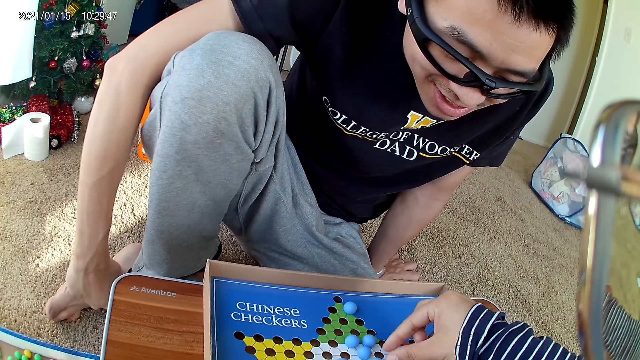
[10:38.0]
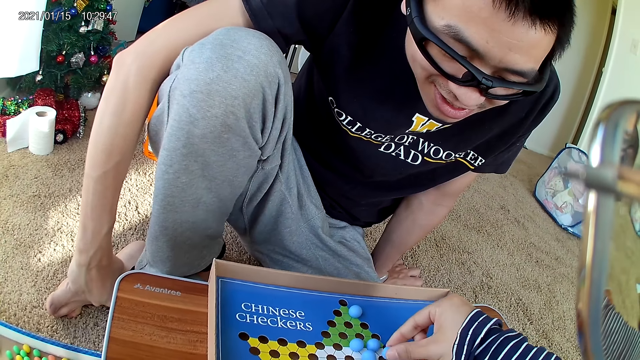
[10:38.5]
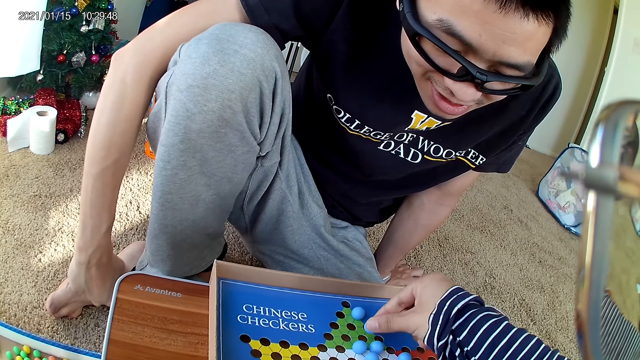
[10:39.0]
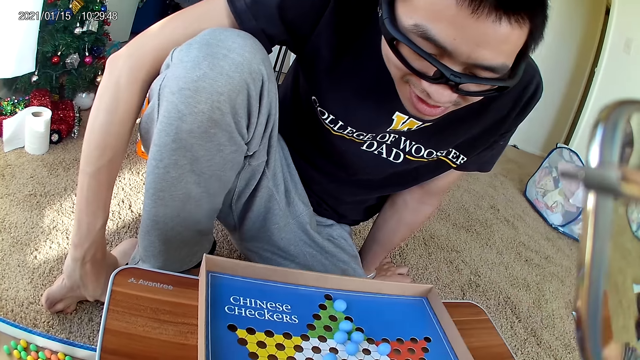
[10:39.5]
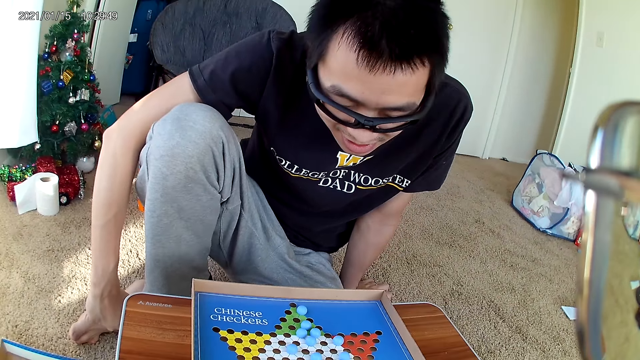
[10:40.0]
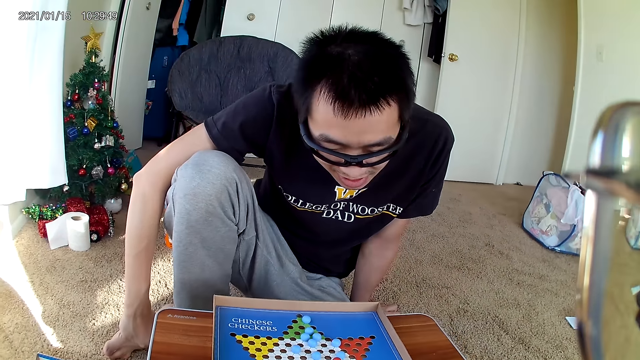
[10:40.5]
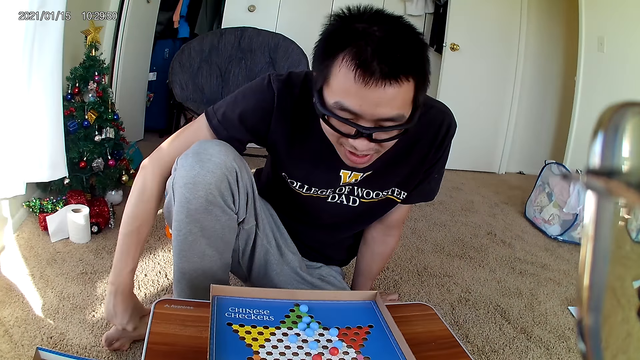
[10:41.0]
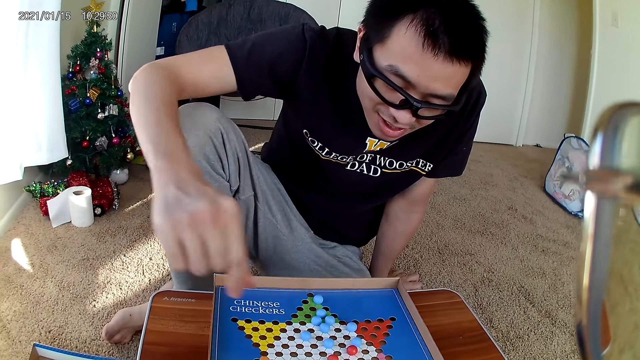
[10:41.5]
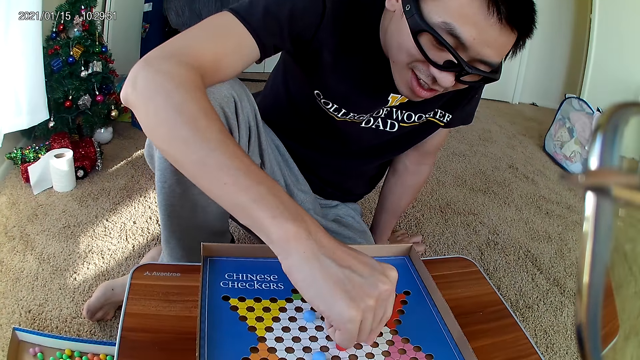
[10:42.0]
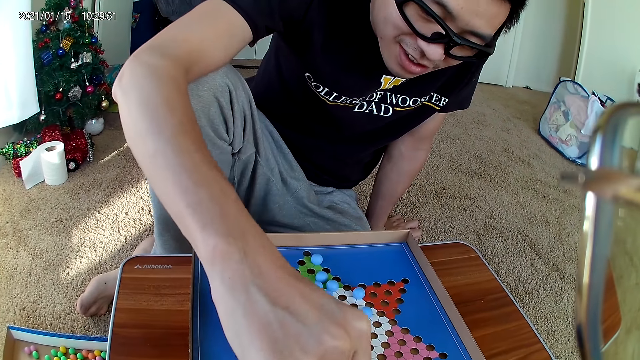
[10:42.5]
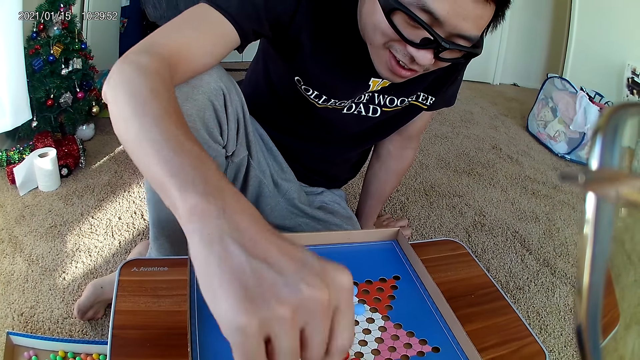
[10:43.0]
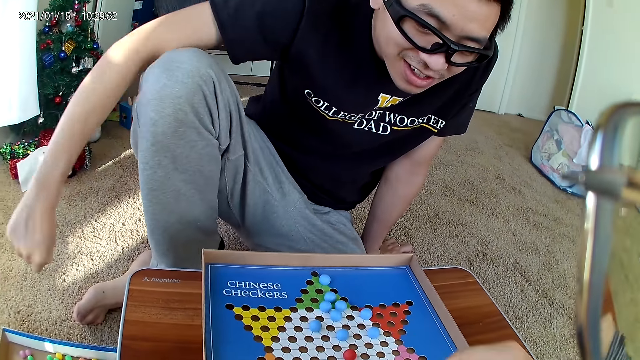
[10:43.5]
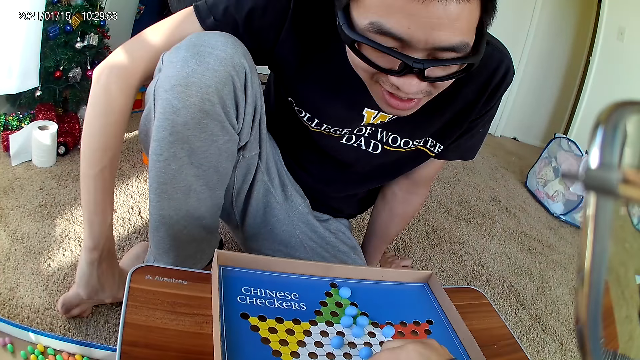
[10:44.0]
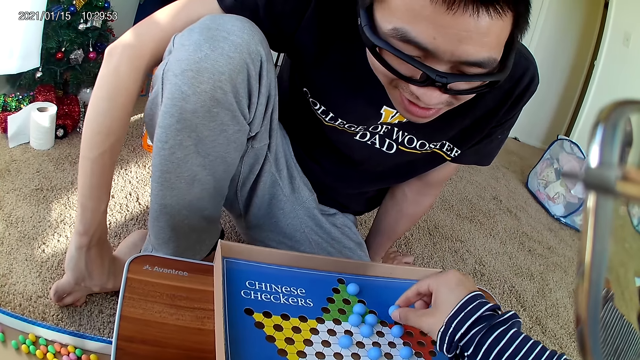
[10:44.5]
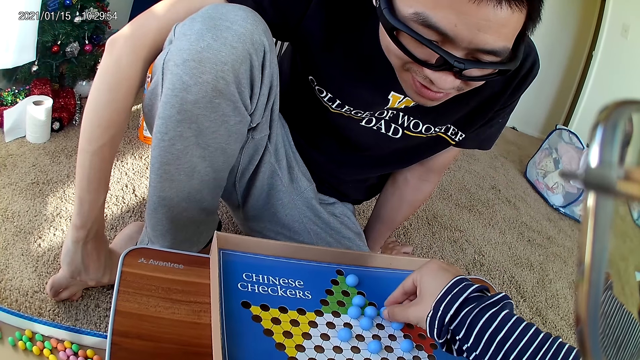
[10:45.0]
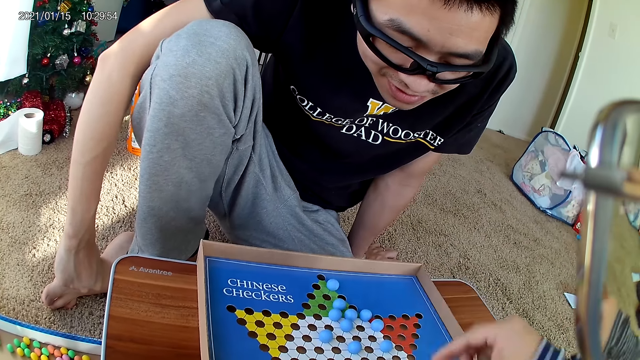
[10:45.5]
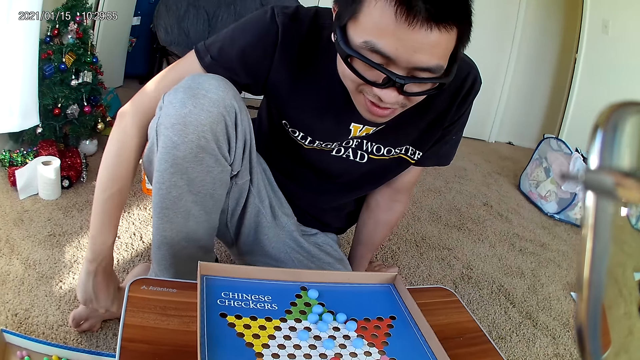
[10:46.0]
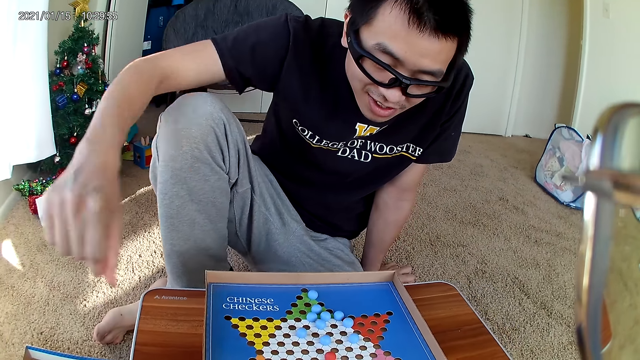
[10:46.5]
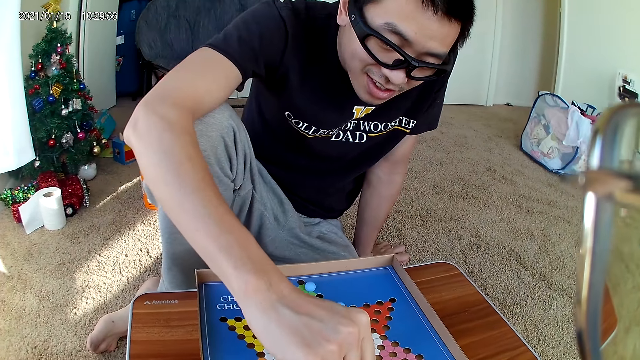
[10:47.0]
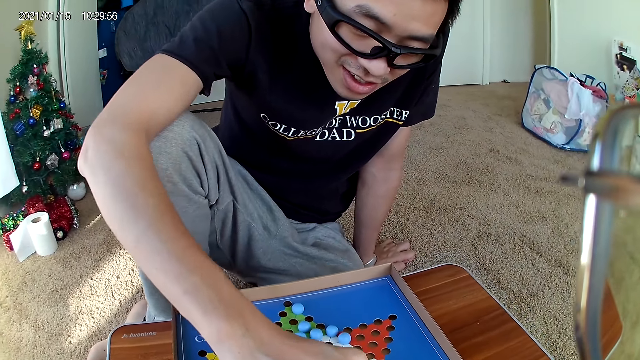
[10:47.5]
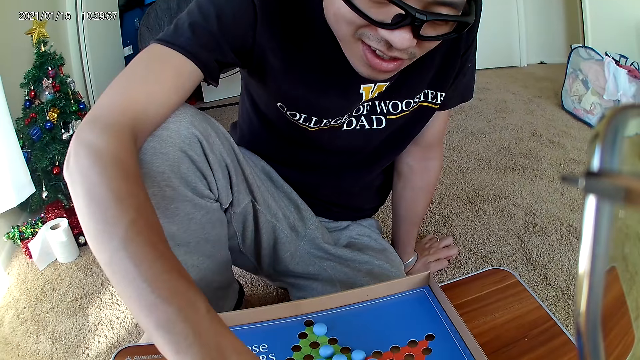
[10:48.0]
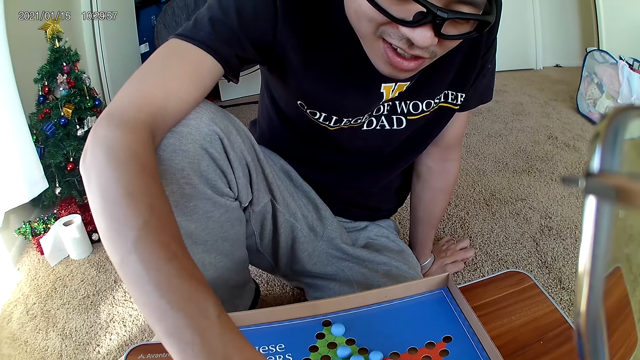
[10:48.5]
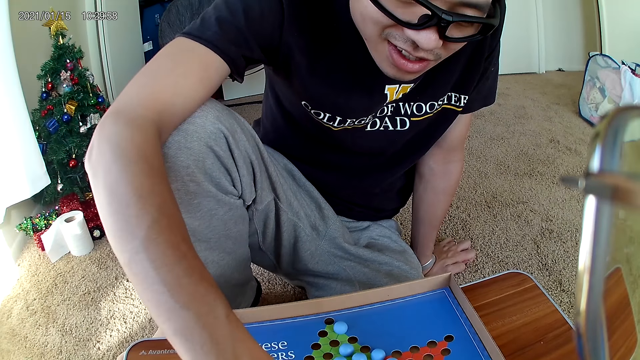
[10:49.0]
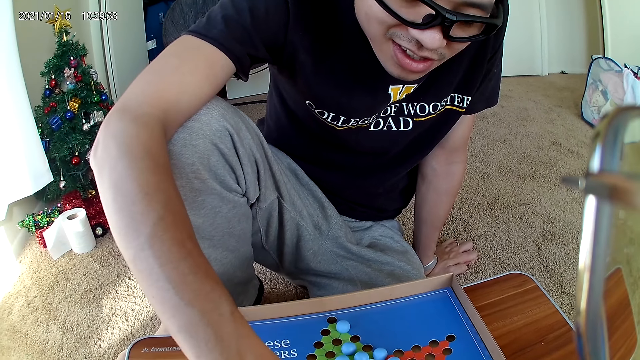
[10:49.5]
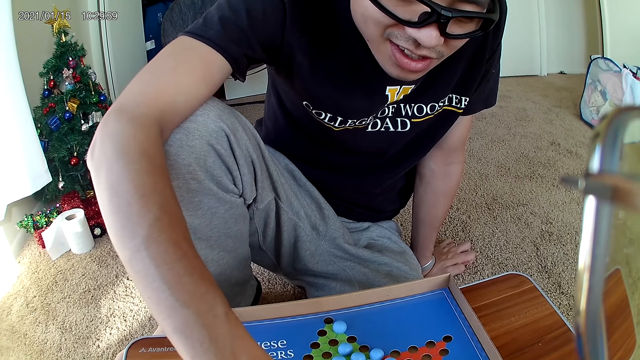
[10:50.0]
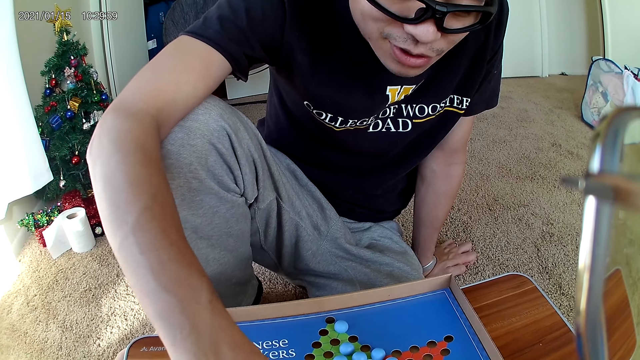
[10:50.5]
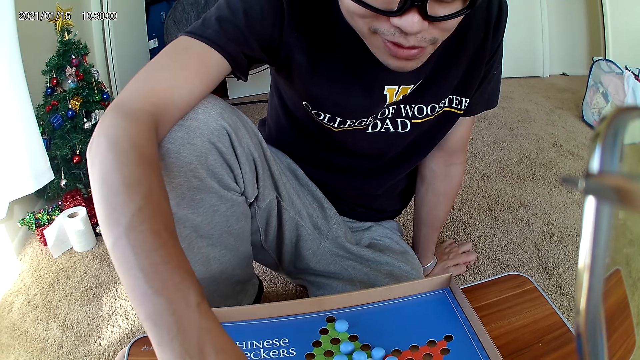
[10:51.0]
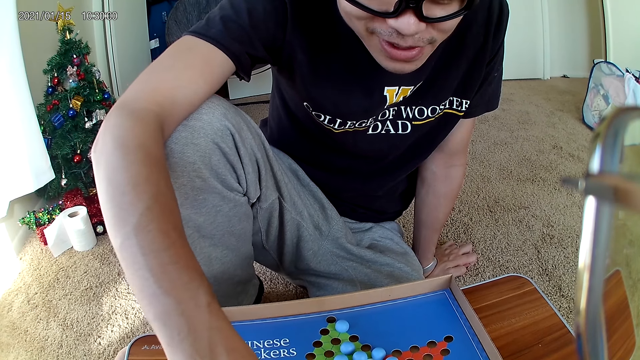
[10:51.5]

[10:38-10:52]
The camera wearer moves a blue marble piece on the checkers board to a new position. They pick a marble and drop the marble. A man picks a marble. The man moves a red marble piece on the checkers board to a new position. The man drops the marble. The camera wearer picks a marble. They move a blue marble piece on the checkers board to a new position. They drop the marble. The man moves a red marble piece on the checkers board to a new position. The man picks a marble.

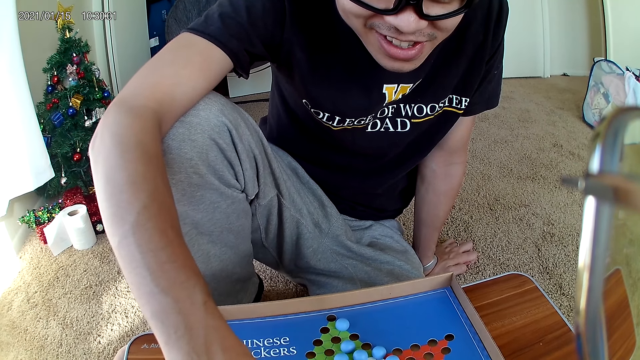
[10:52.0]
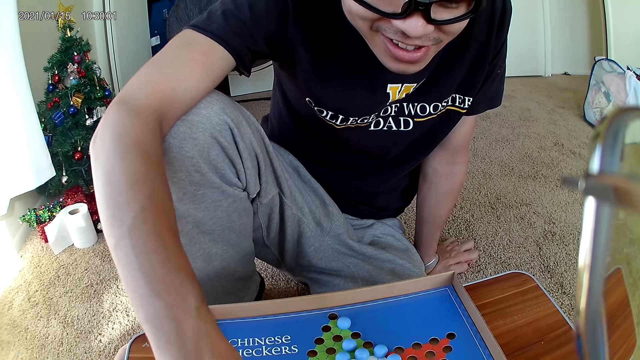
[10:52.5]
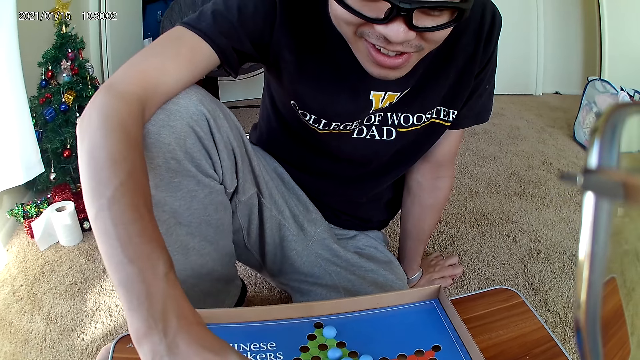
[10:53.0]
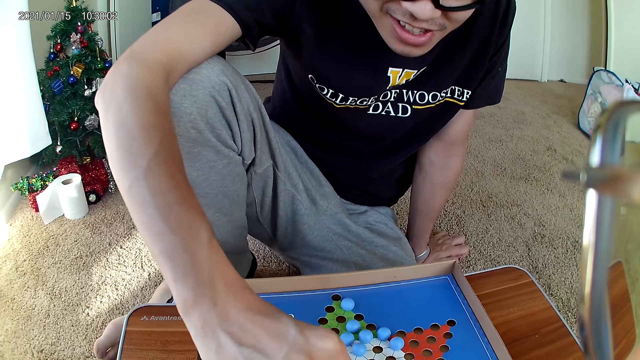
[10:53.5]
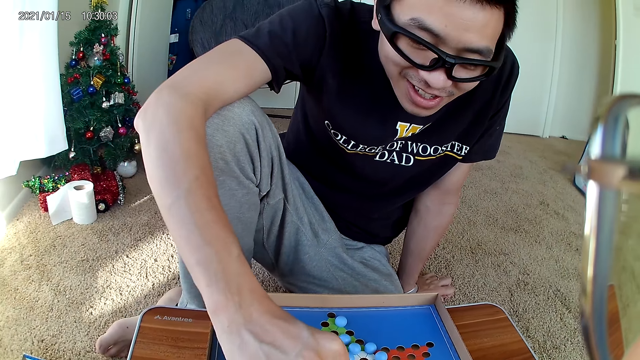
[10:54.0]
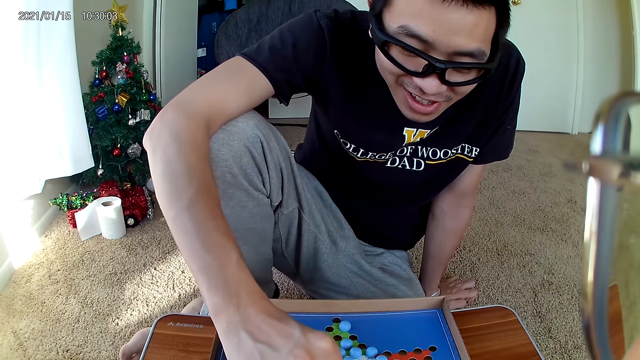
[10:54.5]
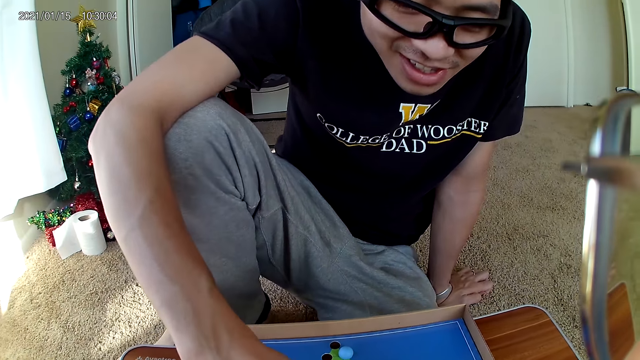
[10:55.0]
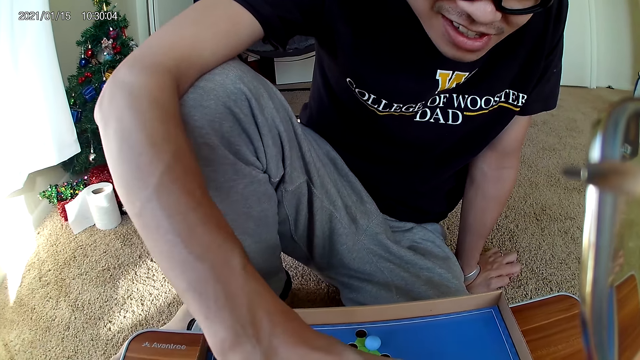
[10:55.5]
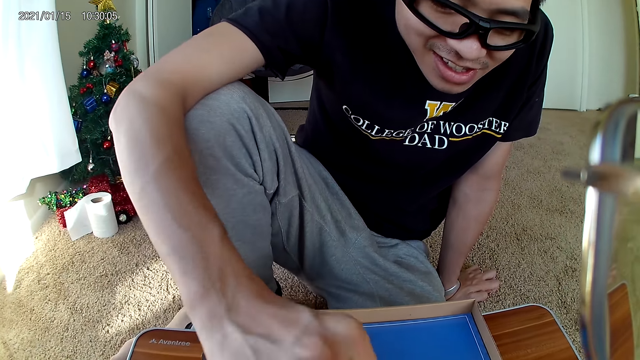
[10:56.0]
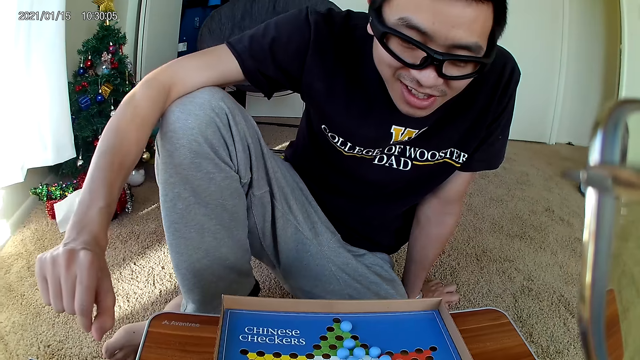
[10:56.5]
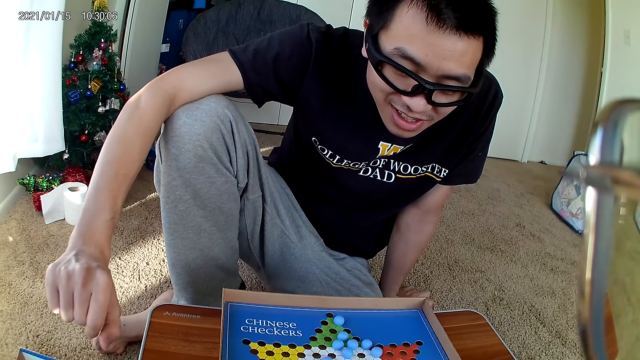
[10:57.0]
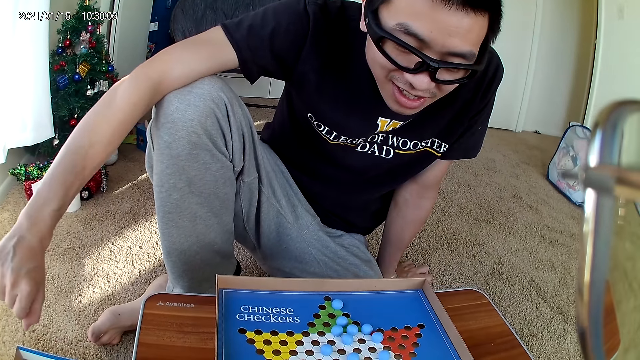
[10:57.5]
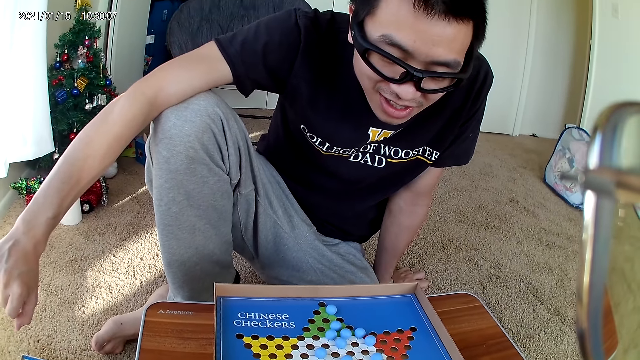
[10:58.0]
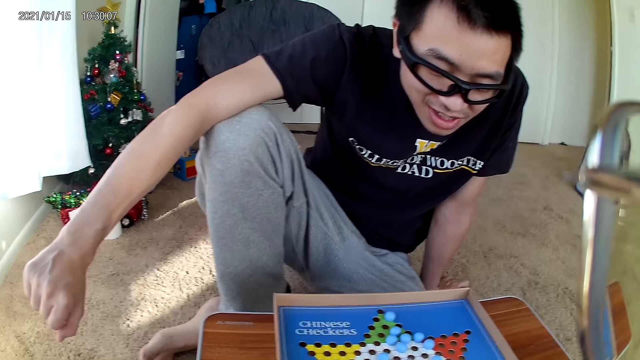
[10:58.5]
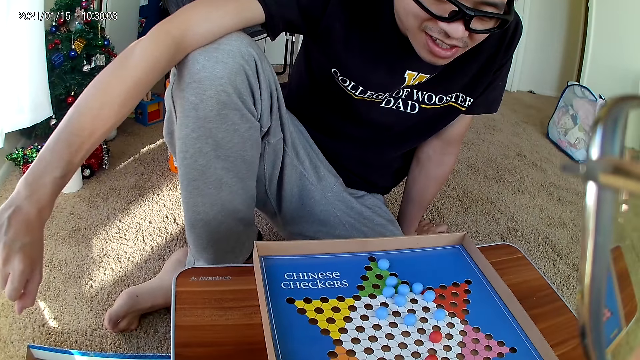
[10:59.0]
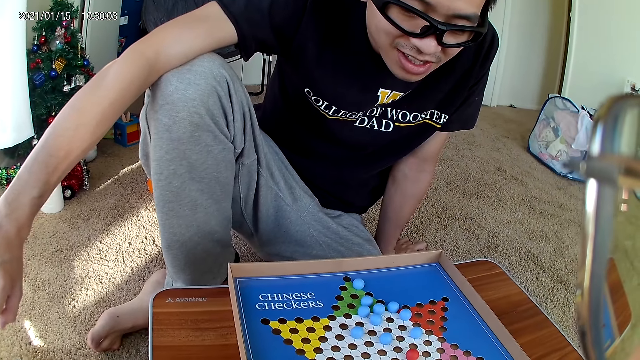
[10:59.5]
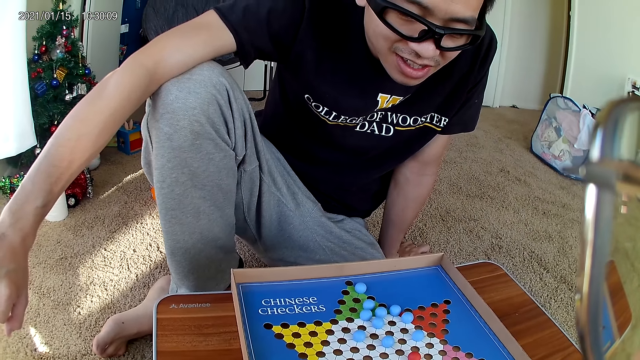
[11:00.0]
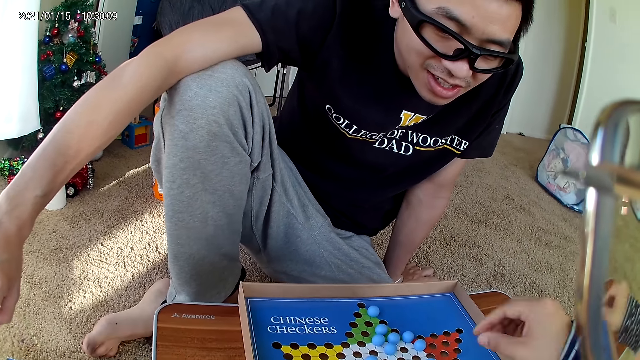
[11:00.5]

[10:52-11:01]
A man drops a marble.
